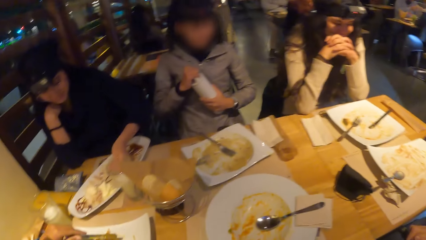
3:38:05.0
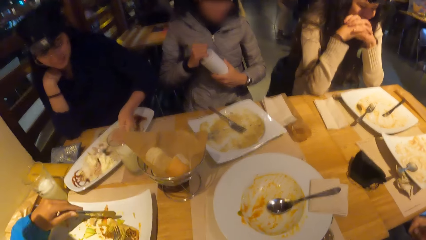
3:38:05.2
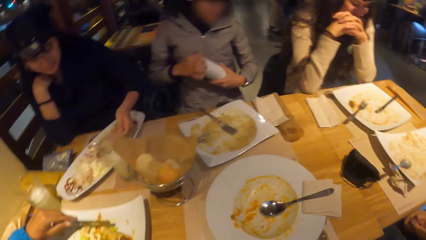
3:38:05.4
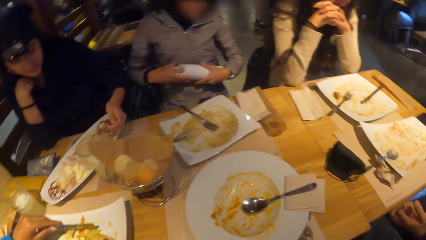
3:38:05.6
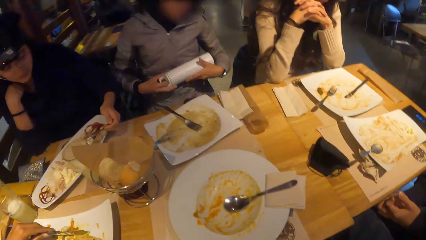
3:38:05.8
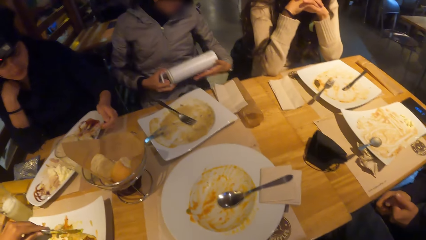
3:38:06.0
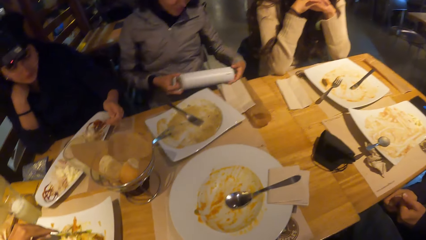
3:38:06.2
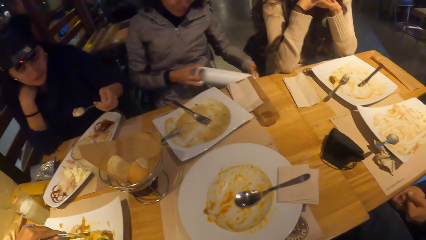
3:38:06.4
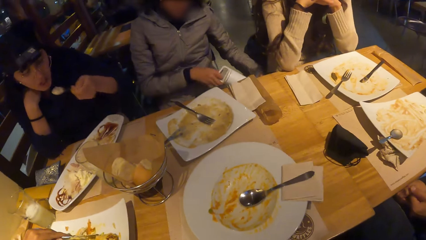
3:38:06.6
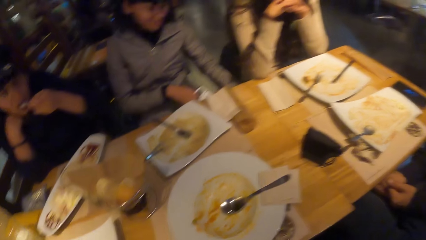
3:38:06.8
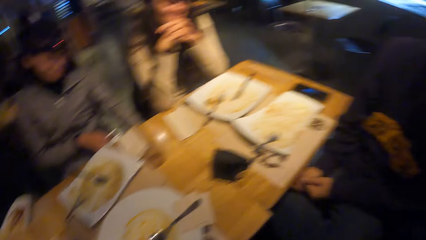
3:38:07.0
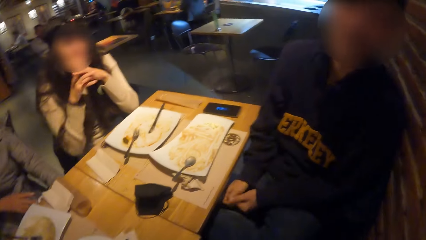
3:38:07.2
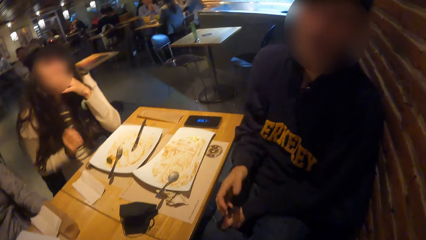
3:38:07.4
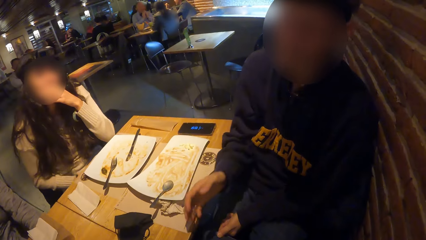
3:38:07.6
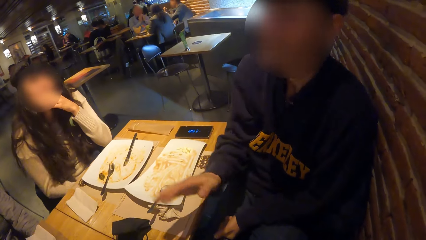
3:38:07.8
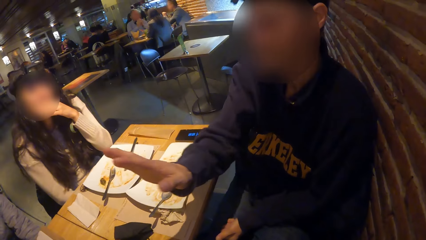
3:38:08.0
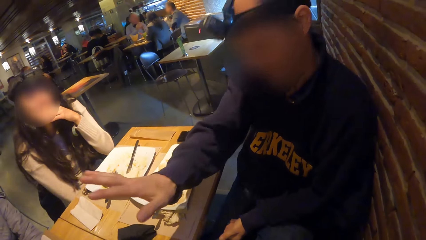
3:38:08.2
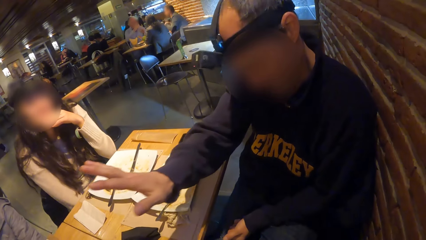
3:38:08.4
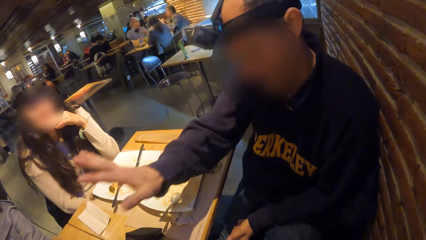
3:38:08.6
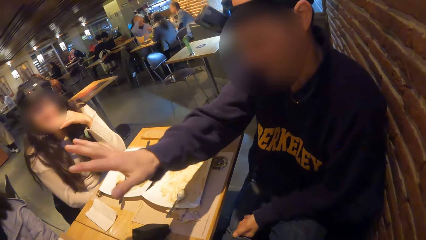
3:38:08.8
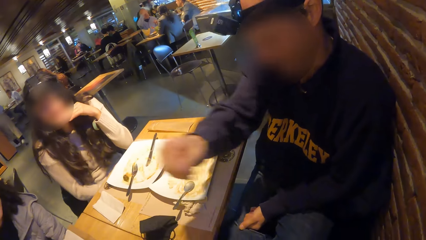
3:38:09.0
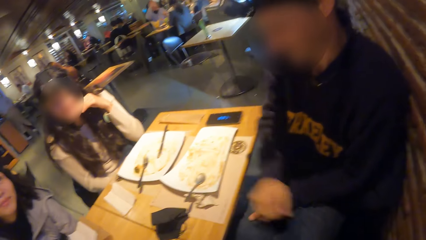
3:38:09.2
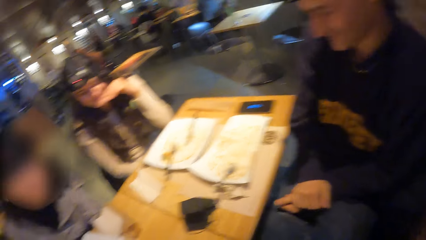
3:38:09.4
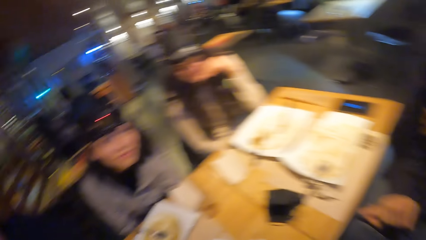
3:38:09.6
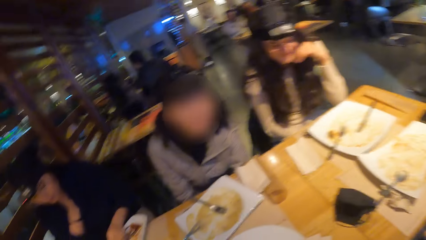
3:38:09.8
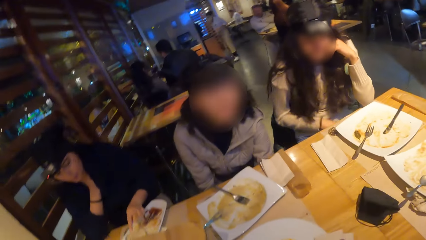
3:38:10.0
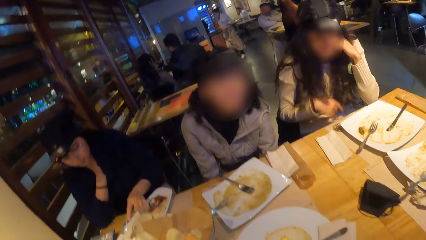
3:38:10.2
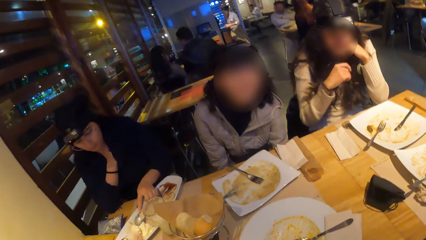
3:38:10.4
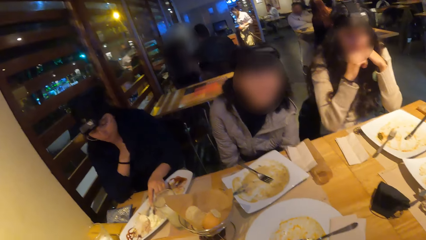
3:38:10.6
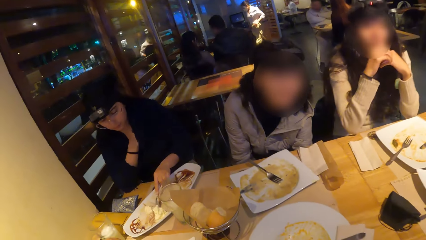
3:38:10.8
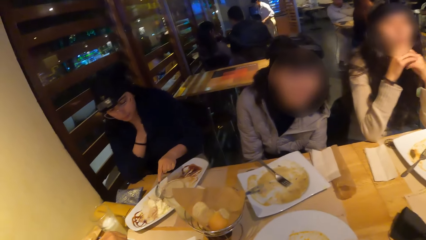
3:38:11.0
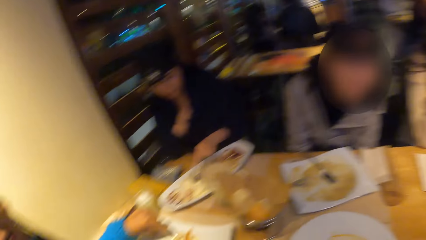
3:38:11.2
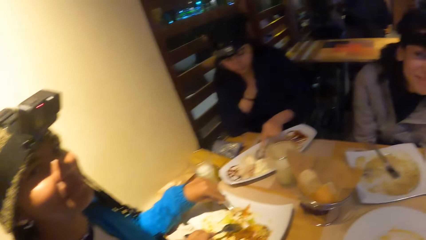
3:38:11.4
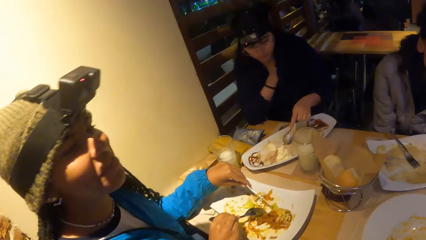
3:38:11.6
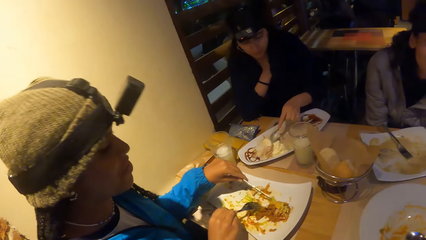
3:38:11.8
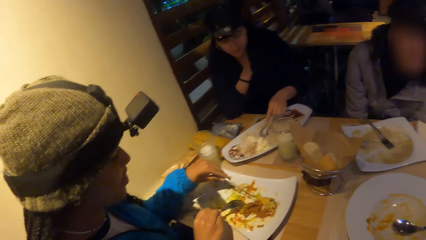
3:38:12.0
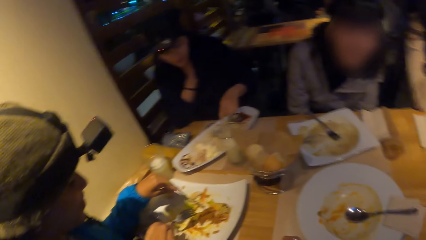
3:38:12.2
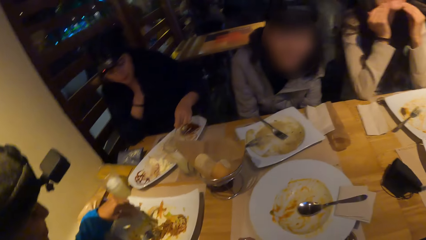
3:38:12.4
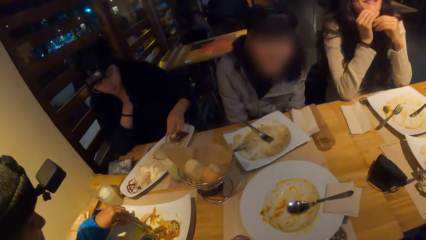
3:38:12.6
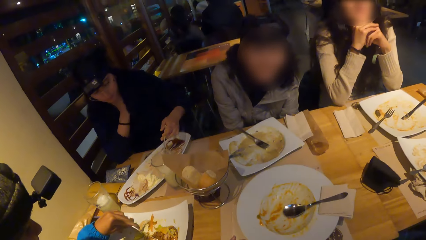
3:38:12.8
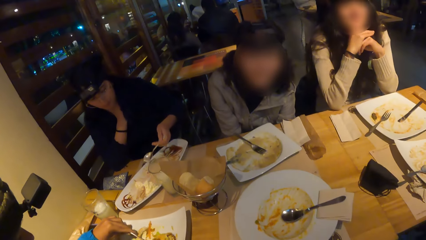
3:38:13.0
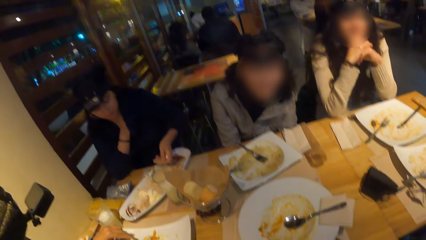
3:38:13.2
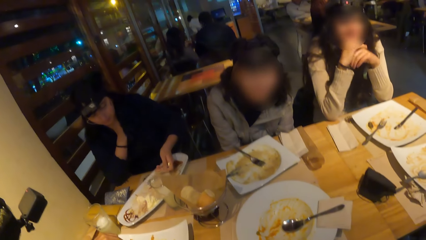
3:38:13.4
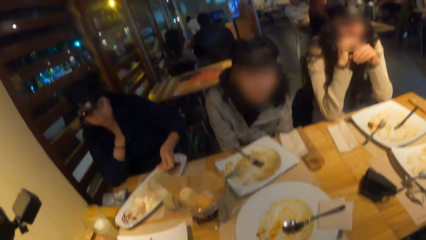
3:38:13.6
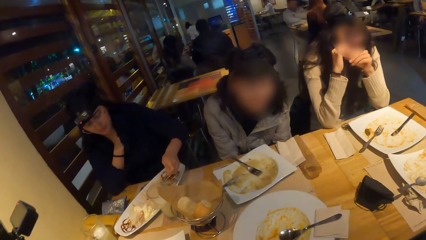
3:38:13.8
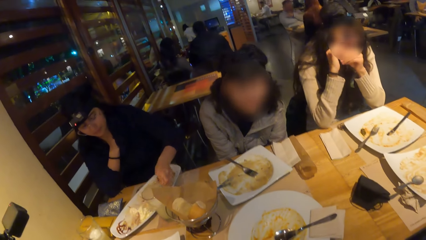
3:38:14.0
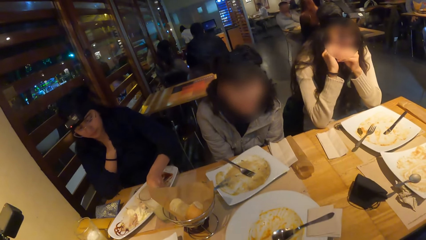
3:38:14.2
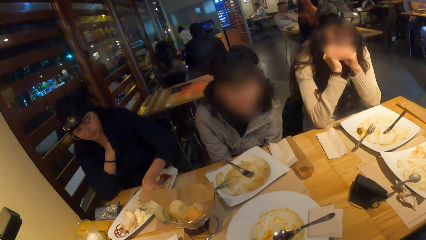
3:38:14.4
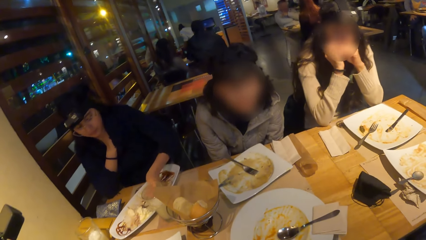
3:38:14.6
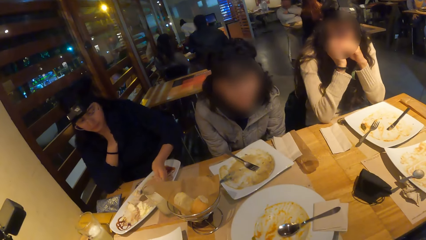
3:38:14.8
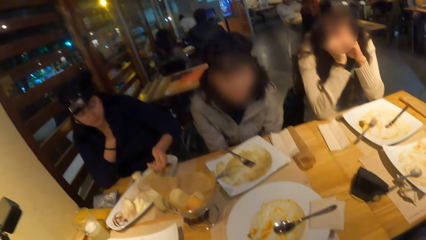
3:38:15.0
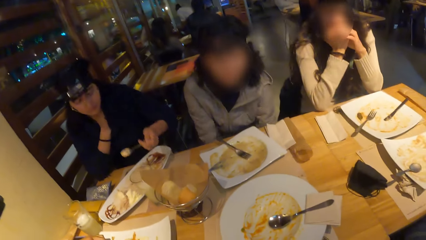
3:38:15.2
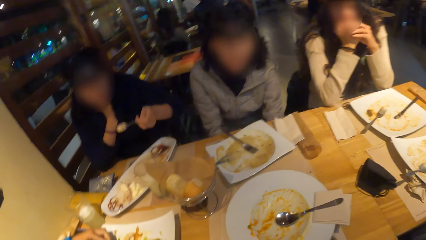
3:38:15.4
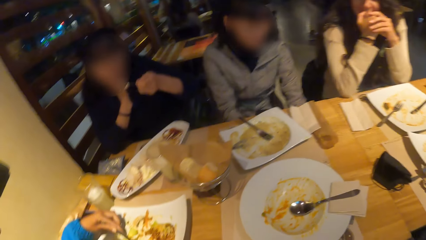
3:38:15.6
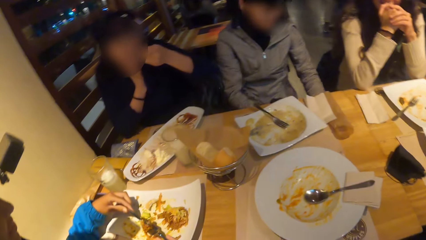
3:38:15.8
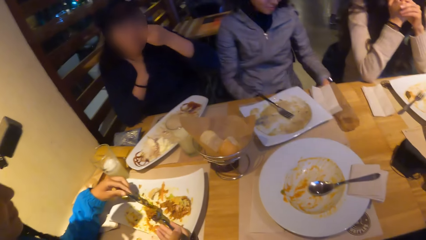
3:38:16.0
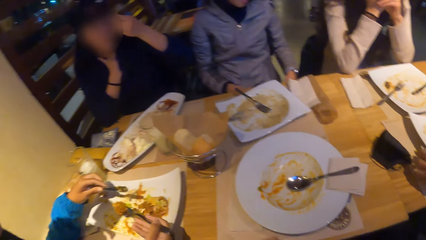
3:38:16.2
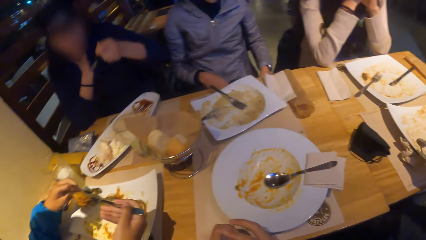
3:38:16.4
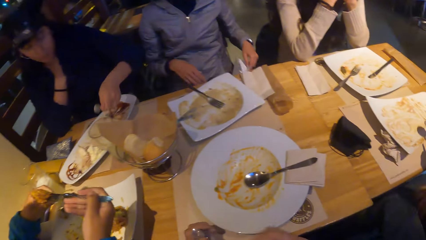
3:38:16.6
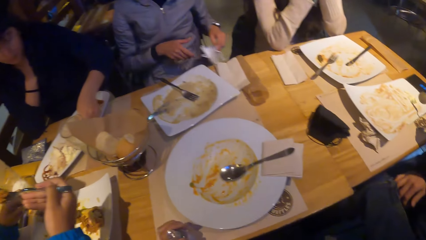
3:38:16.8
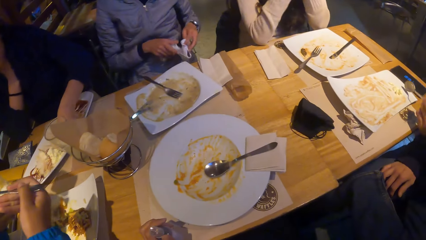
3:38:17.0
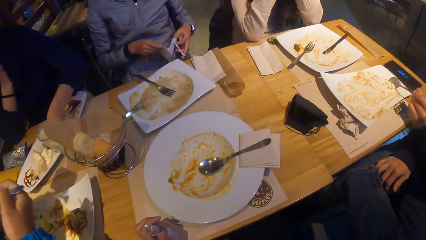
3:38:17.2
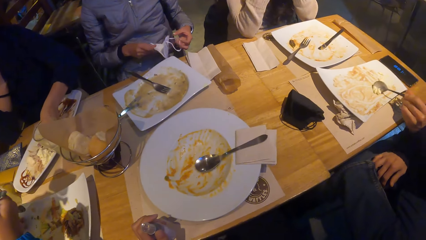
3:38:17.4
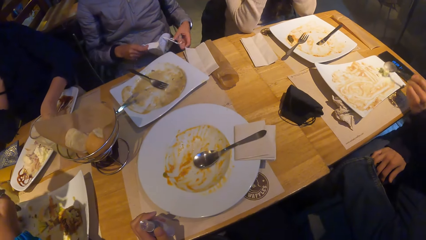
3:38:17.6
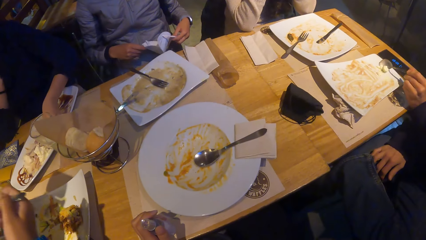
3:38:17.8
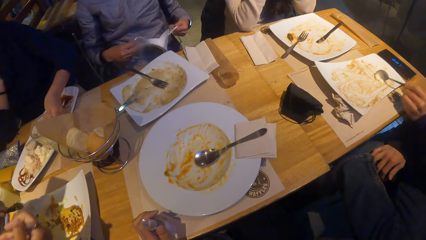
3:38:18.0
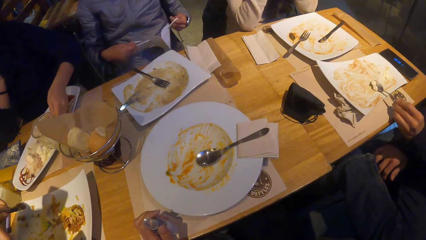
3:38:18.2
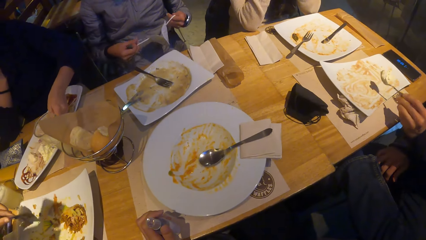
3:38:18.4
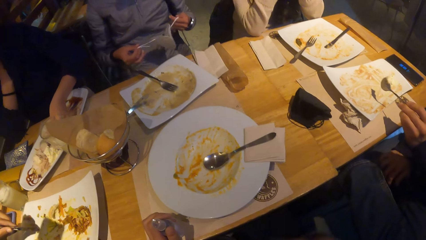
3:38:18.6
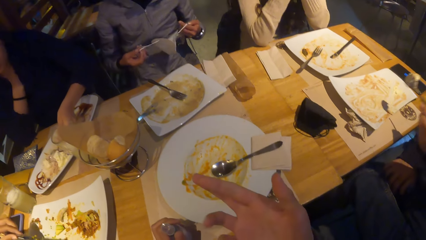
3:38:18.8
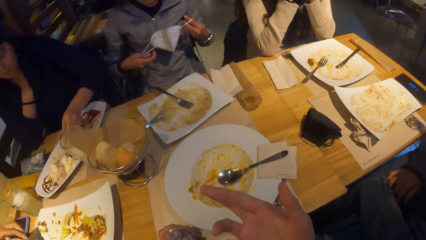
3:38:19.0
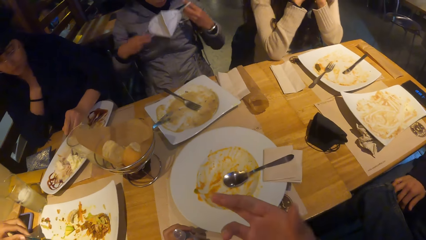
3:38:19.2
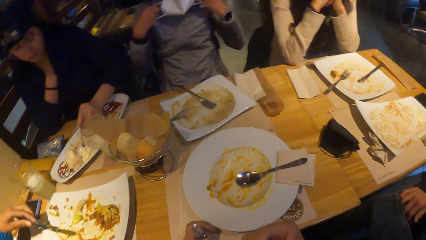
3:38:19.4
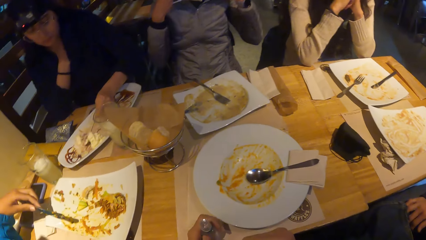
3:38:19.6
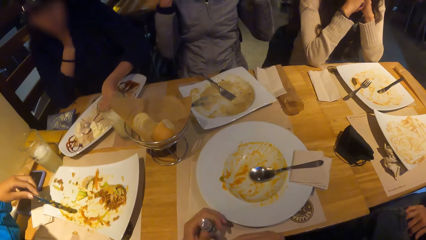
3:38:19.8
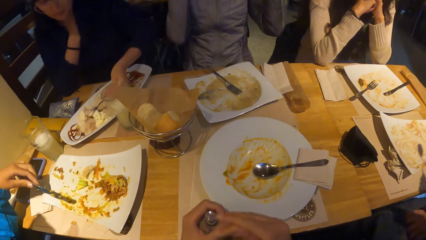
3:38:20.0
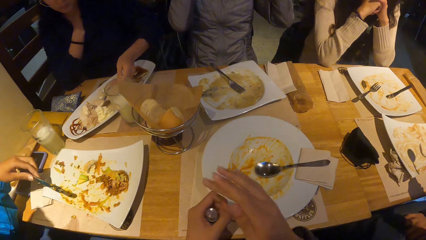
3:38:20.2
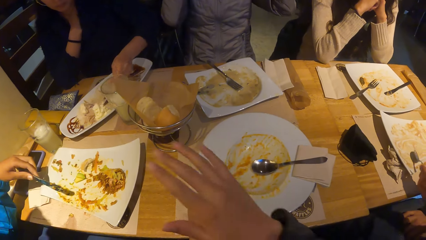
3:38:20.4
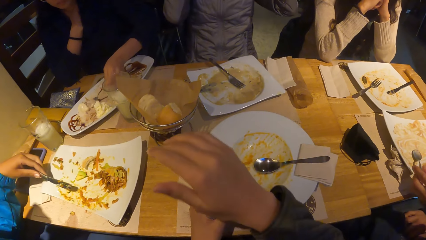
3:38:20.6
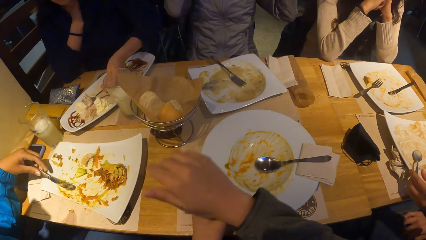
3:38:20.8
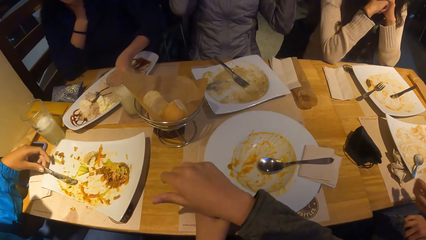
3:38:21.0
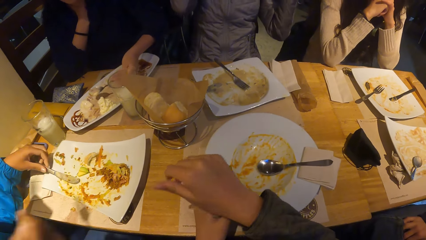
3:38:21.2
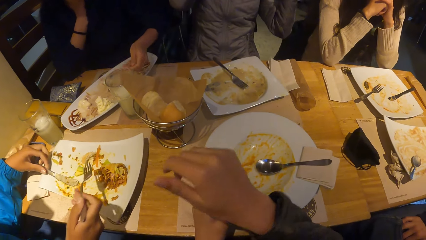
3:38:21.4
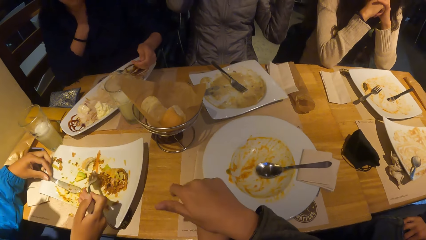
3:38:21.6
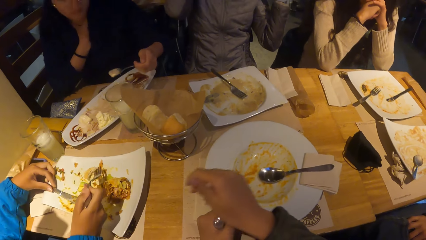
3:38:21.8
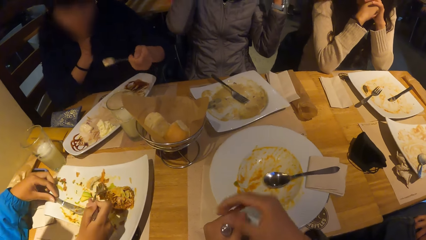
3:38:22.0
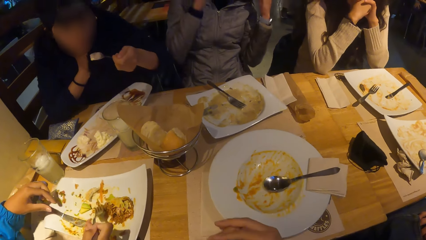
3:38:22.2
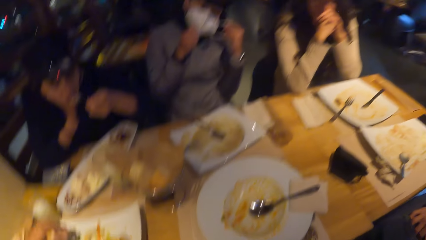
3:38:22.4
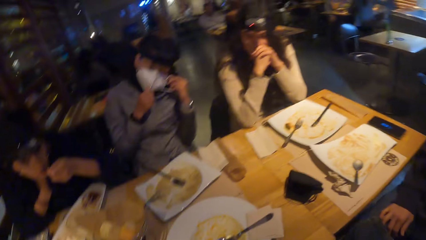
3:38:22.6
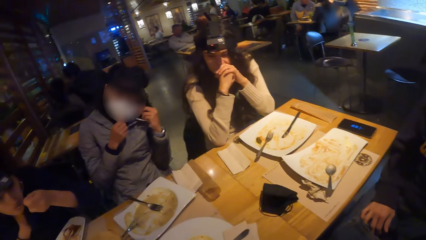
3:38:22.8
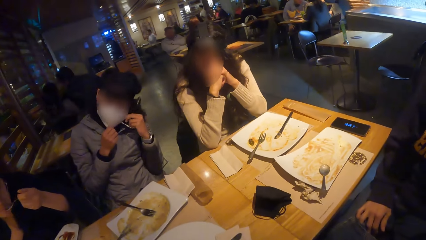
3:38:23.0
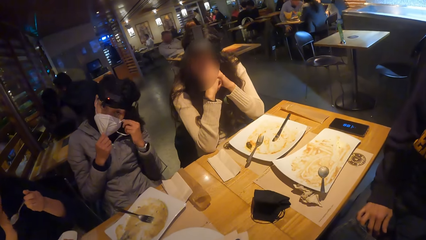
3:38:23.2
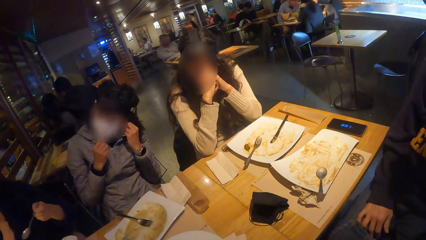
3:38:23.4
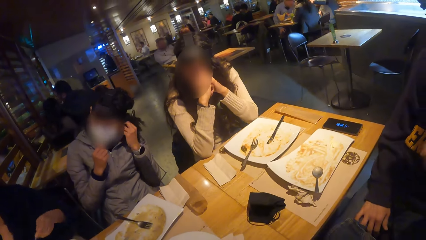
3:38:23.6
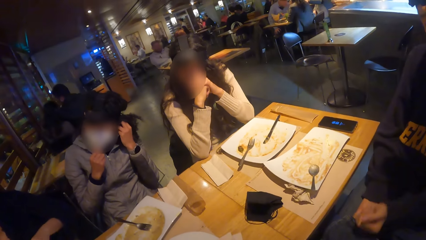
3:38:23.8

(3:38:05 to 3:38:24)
A woman takes the food with the spoon. Another woman puts the water bottle into her bag with her right hand. The first woman eats the food. Another woman touches her chin. The first woman eats her food with the spoon in her left hand. A man picks up a spoon from a plate on the table with his left hand. The second woman picks a nose mask from her bag with her left hand. Another woman eats her food with the fork in her right hand. The second woman holds the nose mask with both hands. The camera wearer places the bottle of hand sanitizer on the table with her left hand. The man scoops food from the plate with his left hand, and eats his food with the spoon in his left hand. The second woman wears the nose mask on her face with both hands. The man places the spoon on the plate with his left hand. The camera wearer hits her right hand on the bottle of hand sanitizer. The fourth woman puts down the spoon.
